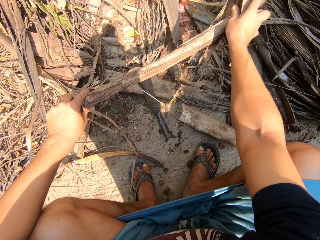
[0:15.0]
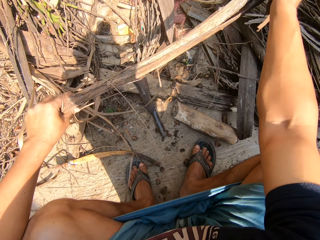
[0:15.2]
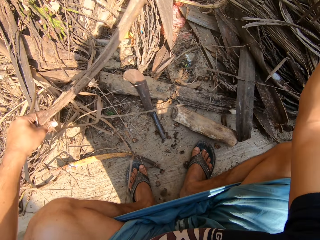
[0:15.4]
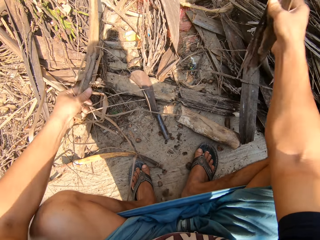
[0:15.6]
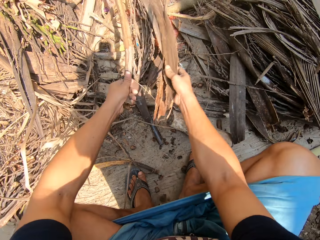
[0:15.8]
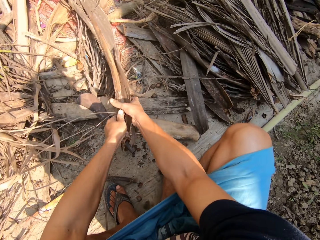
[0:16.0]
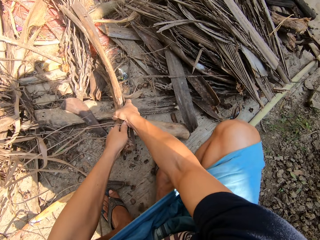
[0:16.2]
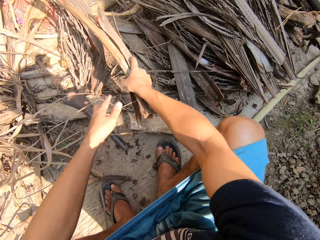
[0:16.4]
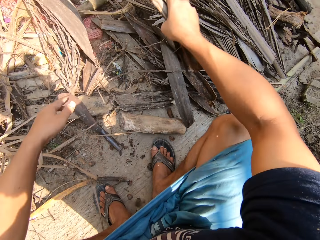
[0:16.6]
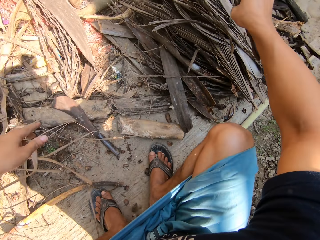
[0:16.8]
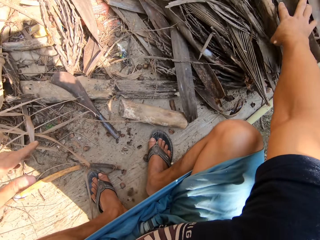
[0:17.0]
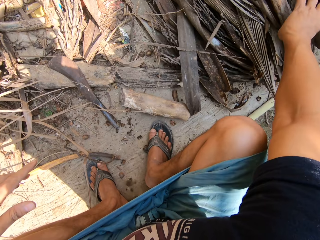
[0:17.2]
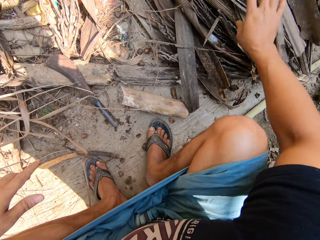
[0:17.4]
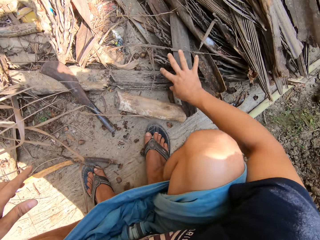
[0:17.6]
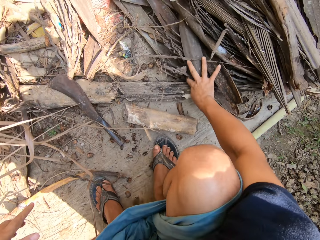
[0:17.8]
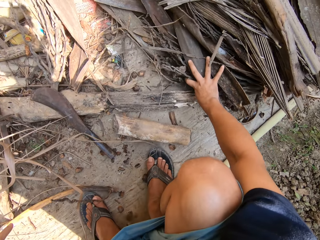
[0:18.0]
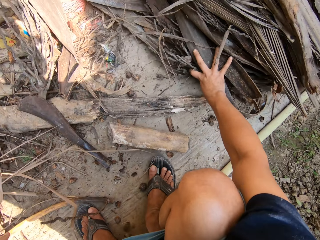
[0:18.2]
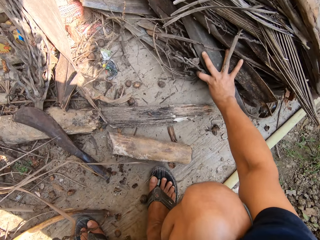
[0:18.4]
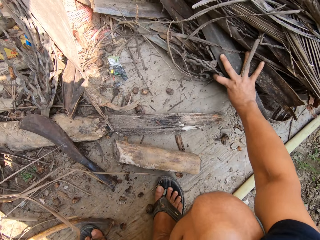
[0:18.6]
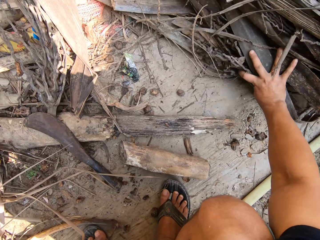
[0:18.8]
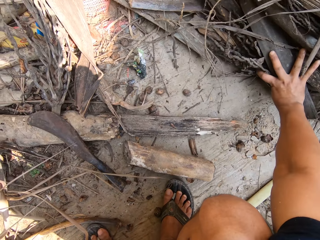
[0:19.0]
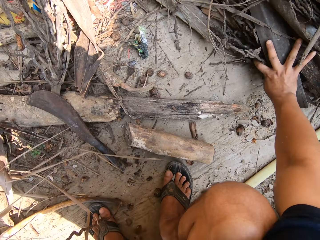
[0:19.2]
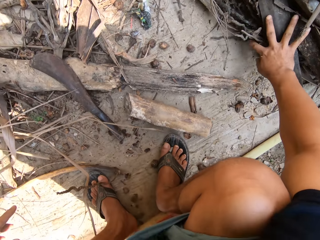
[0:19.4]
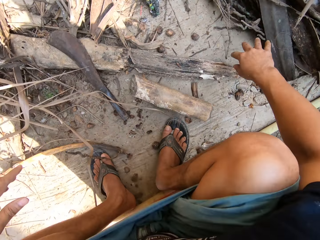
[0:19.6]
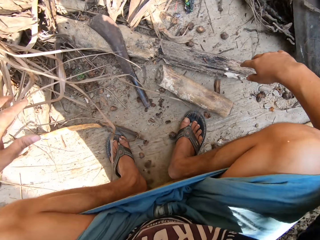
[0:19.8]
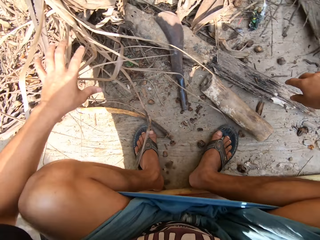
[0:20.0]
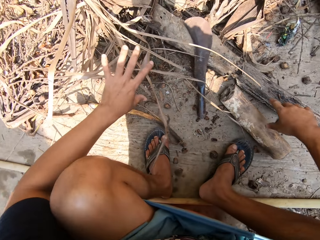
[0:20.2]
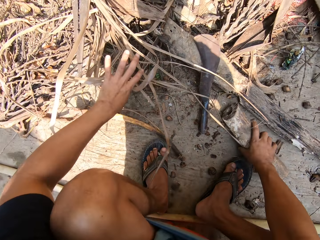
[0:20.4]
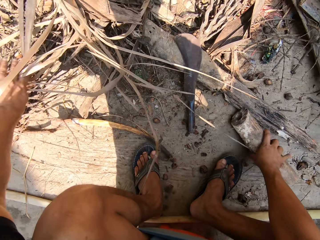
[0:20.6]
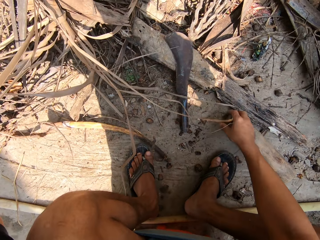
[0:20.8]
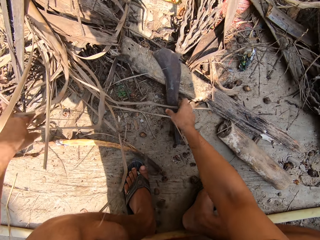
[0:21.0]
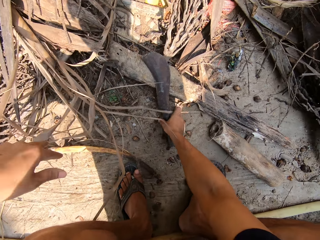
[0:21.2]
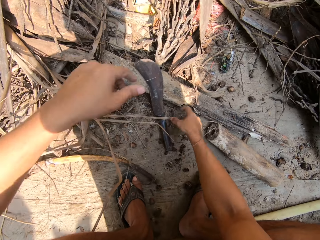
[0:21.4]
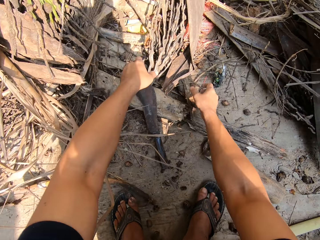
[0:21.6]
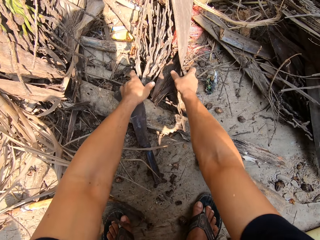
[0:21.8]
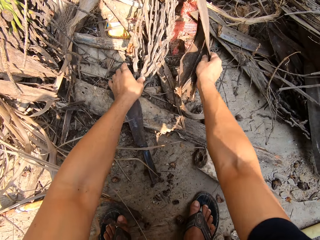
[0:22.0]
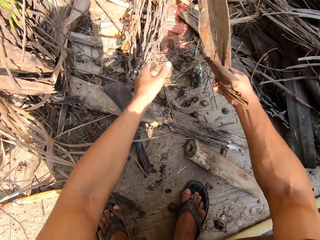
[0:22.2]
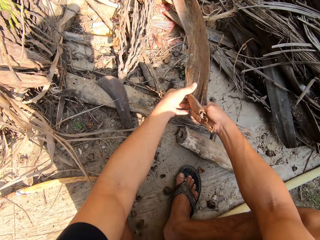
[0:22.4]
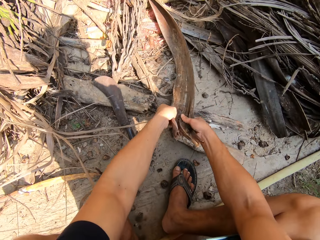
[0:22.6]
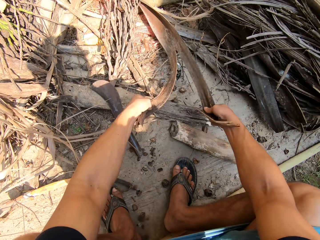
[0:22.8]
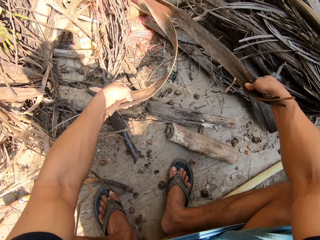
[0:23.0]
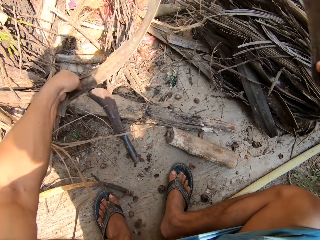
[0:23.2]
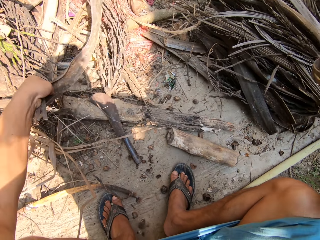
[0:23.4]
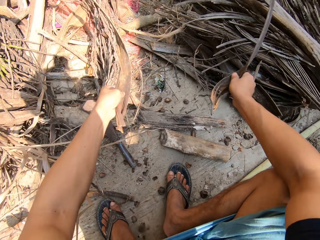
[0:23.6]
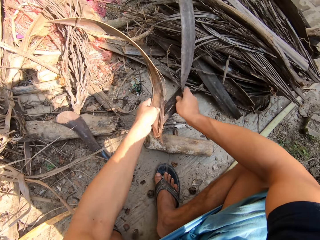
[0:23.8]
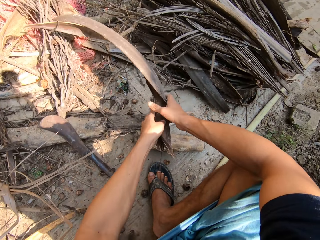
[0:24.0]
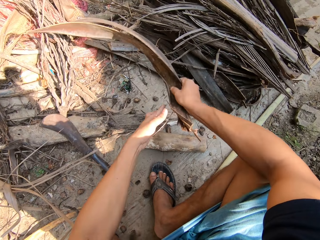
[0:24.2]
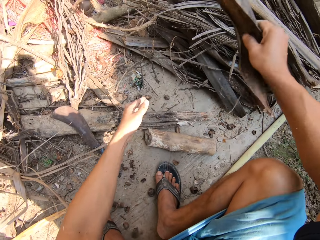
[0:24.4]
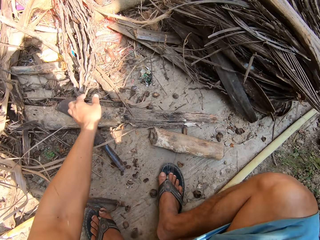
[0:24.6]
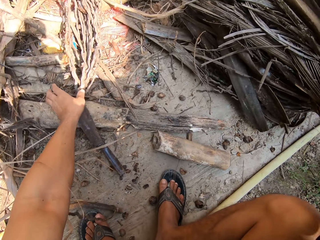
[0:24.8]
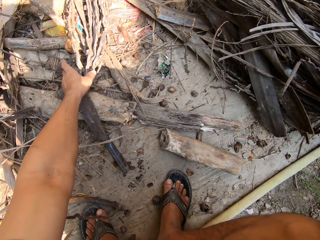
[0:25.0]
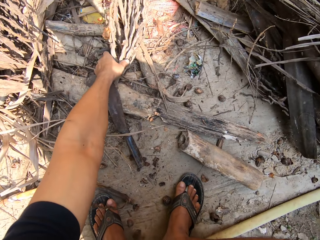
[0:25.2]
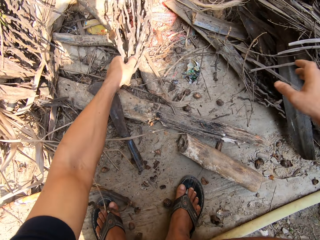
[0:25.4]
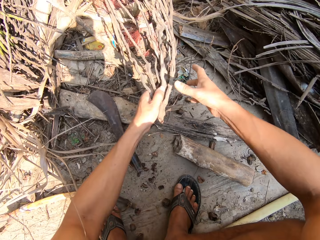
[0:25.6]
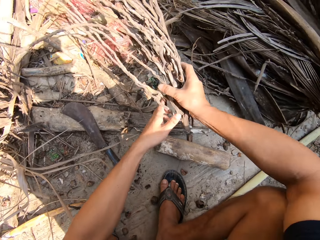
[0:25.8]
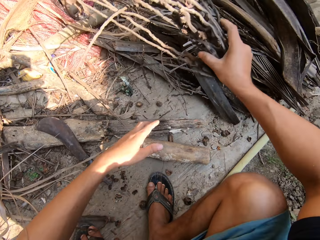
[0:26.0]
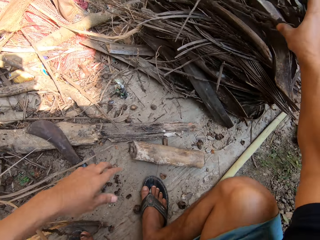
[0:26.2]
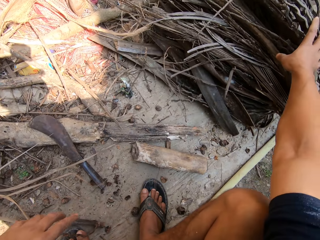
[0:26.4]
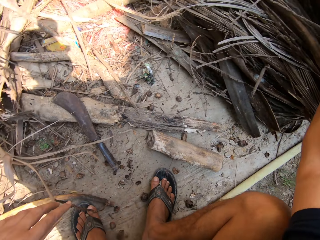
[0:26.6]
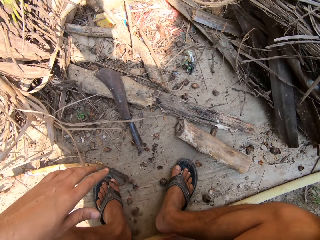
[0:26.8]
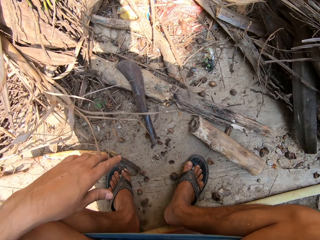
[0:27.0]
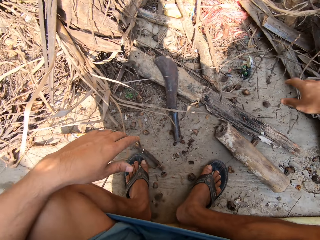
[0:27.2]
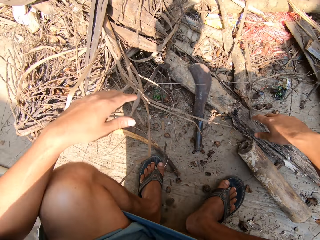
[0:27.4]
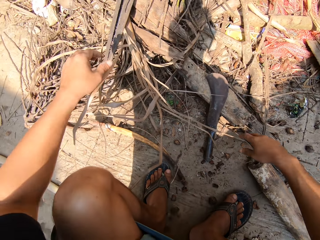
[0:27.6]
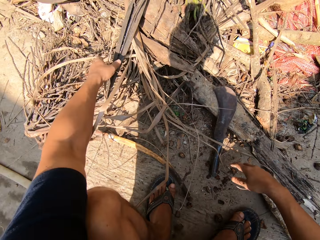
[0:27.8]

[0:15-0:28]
The camera wearer passes the dried plant or leaf sheath from his left hand to his right hand. He puts the dry plants in a pile of dry plants with his right hand. He moves the leaf sheaths. He picks up the leaf sheath. He pulls apart the dried plant with both hands. He cuts the leaf sheath into two. He passes the dried plant from his left hand to his right hand and puts the dried plants in the pile of dry plants with his right hand. He passes the dried plant from his left hand to his right hand. He picks up the dry plant. He puts the dried plants in the pile of dry plants with his right hand.

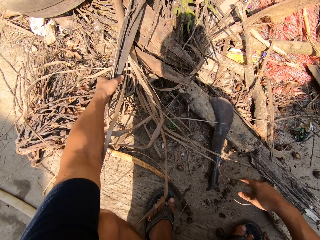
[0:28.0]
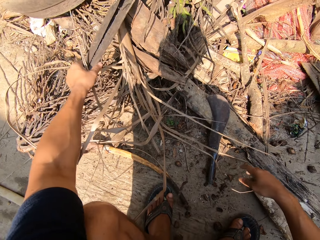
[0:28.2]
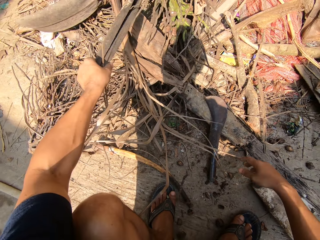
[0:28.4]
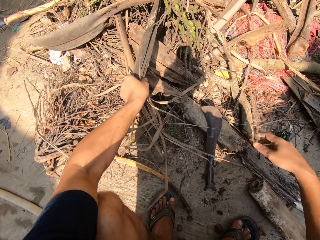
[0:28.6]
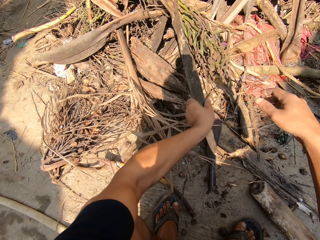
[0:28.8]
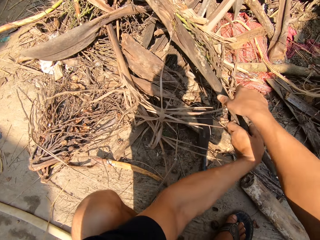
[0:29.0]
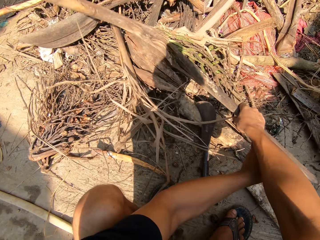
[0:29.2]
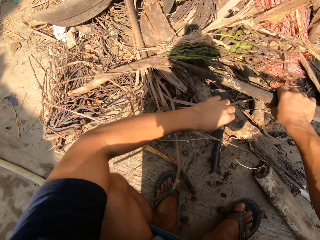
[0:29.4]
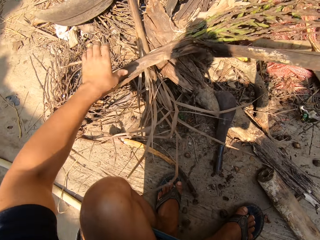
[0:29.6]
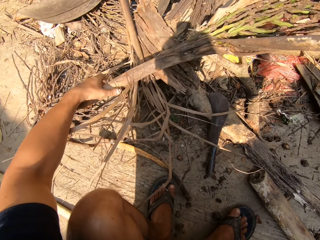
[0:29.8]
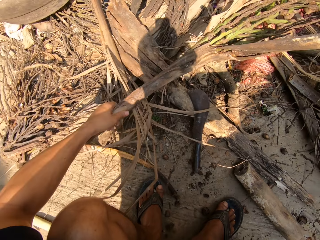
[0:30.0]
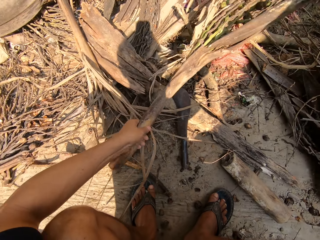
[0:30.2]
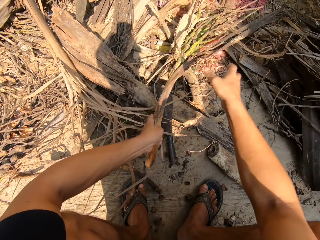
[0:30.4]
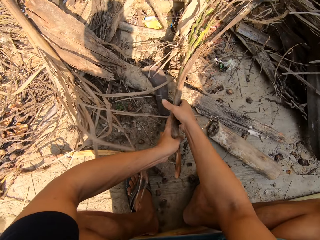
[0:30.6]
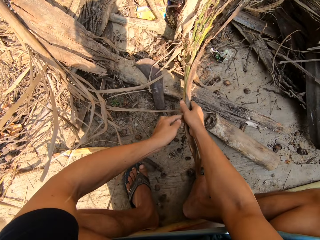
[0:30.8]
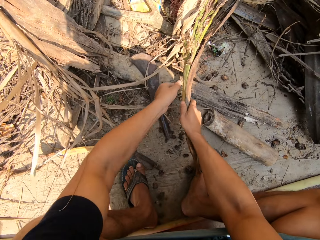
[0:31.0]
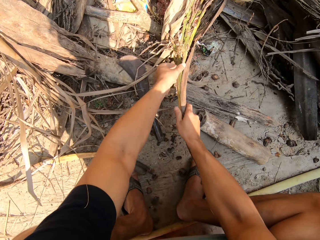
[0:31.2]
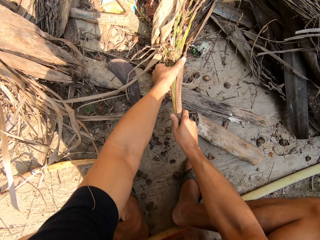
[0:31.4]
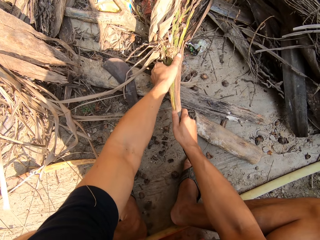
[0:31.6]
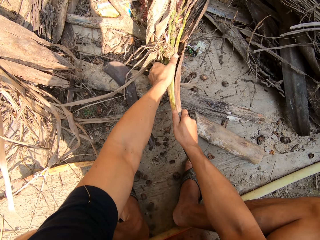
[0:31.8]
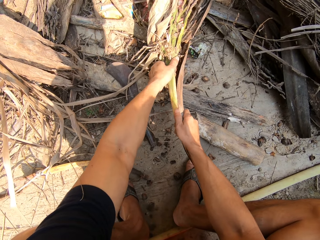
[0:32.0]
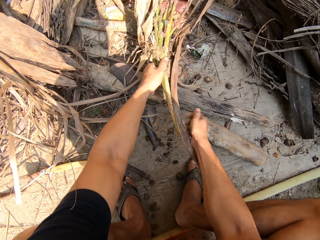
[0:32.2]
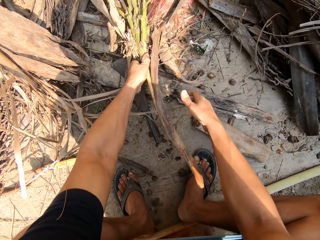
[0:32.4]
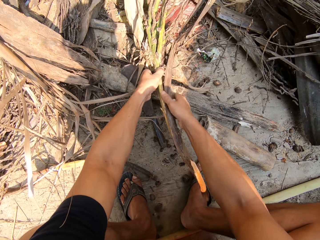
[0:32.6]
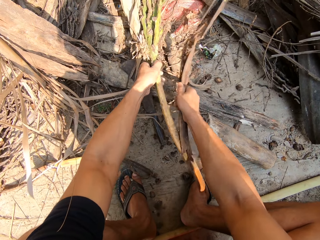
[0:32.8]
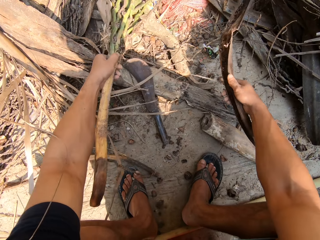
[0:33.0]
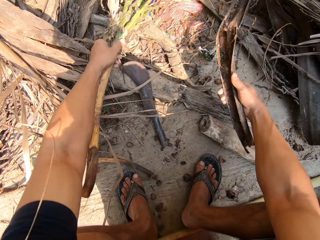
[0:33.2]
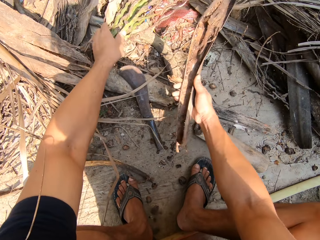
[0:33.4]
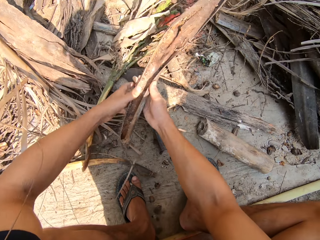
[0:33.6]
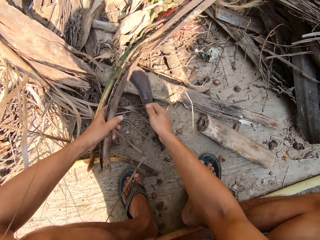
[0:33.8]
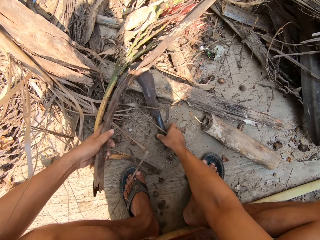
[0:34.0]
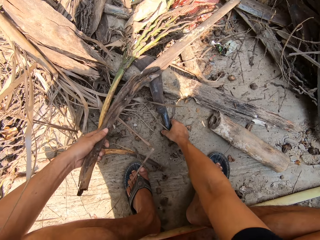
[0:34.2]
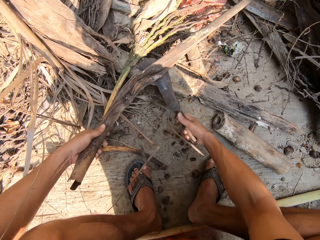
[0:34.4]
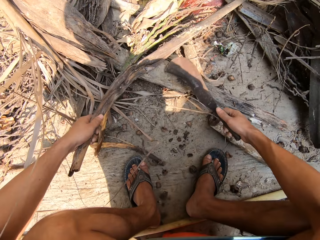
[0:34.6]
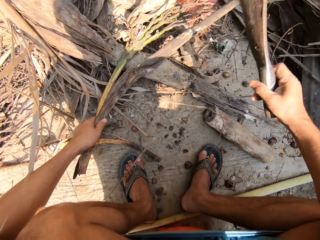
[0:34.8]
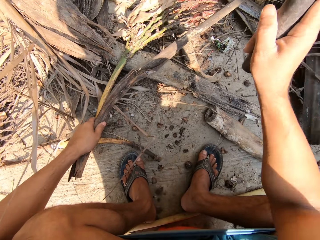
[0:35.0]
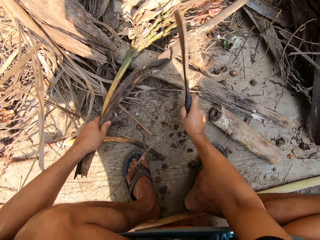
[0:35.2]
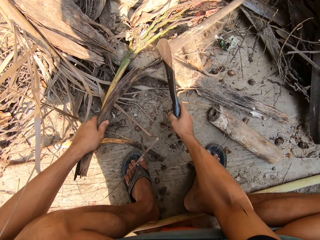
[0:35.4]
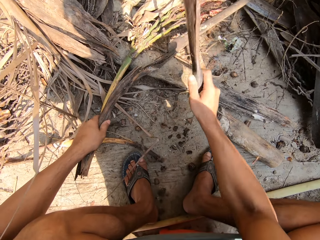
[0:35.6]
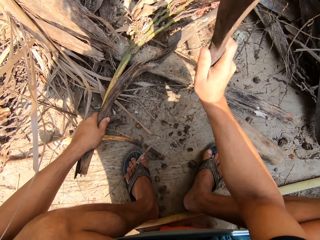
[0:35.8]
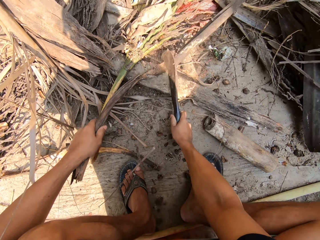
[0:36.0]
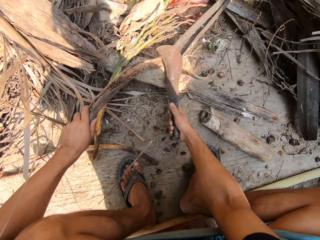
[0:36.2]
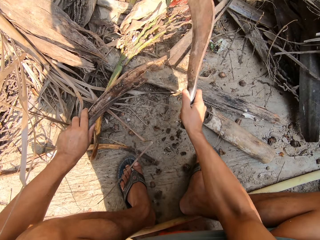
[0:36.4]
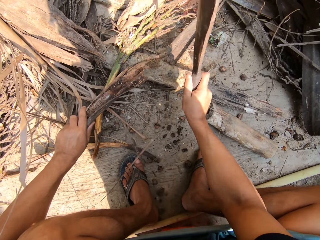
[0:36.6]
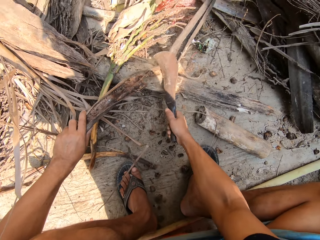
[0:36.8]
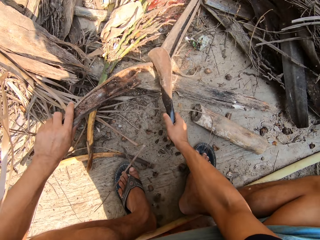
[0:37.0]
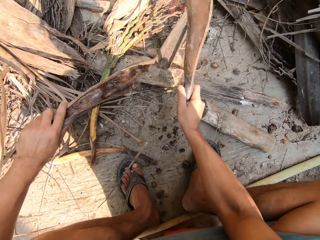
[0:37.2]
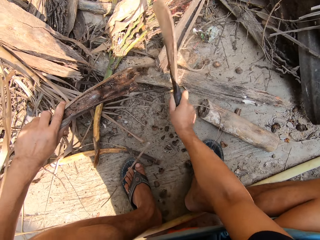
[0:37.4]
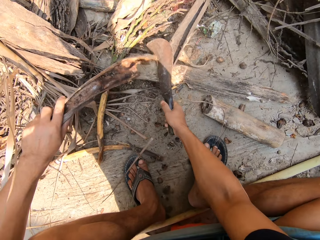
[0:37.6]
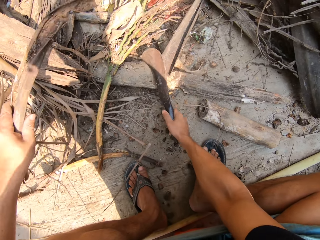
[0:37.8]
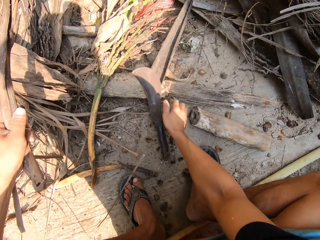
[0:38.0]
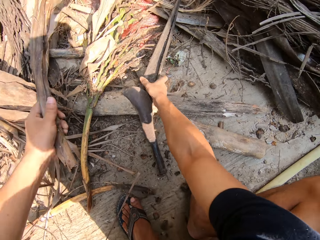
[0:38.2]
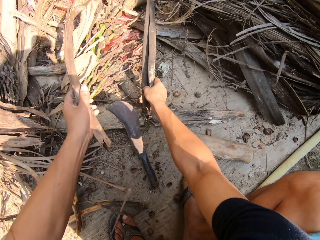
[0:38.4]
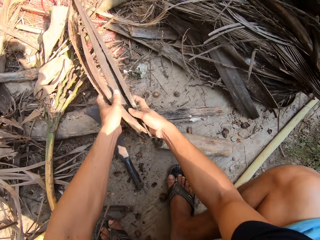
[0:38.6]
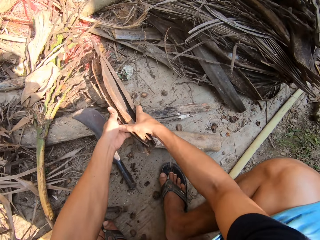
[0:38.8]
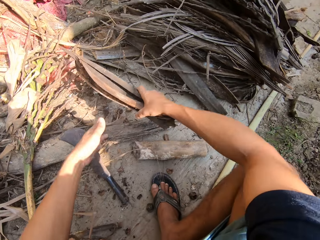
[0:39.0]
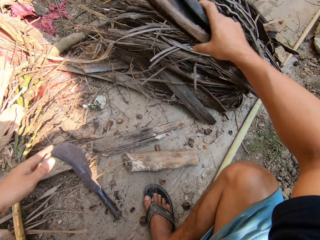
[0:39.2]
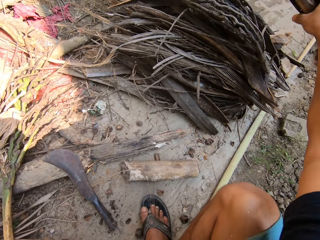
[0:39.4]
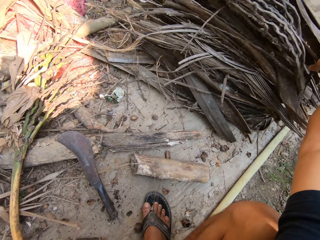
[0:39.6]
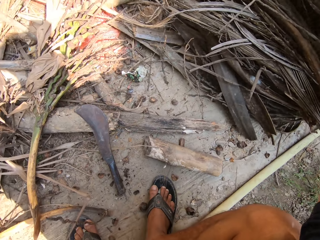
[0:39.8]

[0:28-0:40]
The camera wearer pulls a dried plant with his left hand. He picks up the plant. He adjusts the dried plant with both hands. He pulls apart the dried plant with both hands. He removes the leaf sheath. He picks up the machete or knife on the floor with his right hand. He cuts the dried plant in his left hand with the machete in his right hand. He puts the knife down. He passes the dried plant from his left hand to his right hand and puts the dried plants in the pile of dry plants with his right hand.
